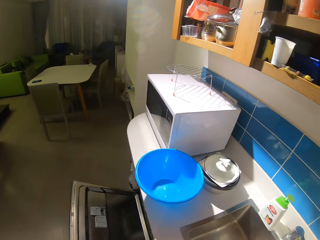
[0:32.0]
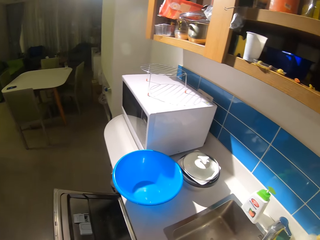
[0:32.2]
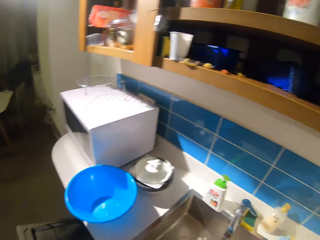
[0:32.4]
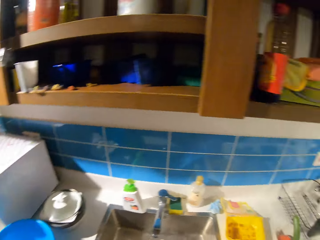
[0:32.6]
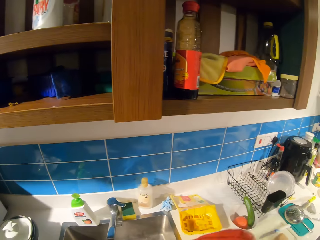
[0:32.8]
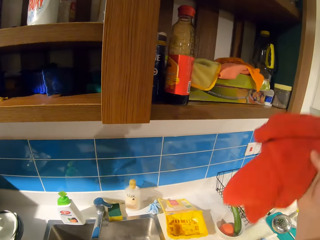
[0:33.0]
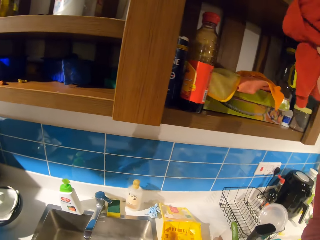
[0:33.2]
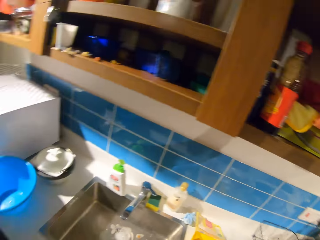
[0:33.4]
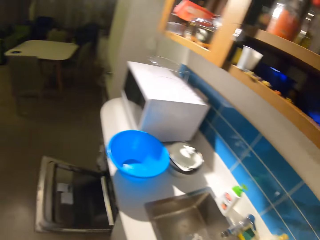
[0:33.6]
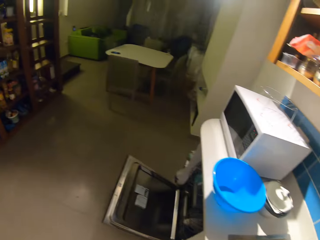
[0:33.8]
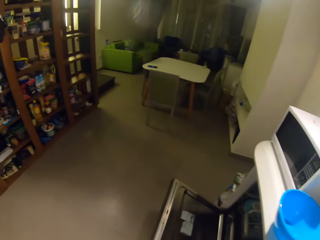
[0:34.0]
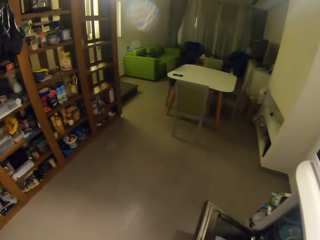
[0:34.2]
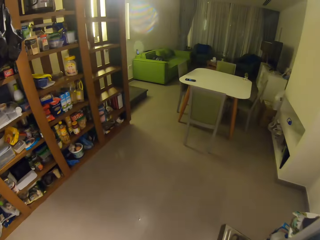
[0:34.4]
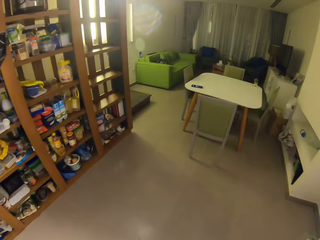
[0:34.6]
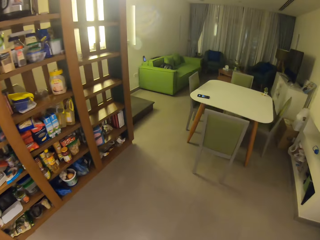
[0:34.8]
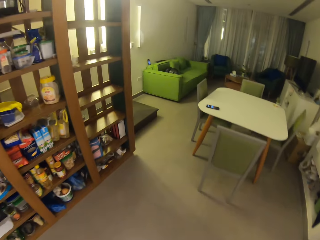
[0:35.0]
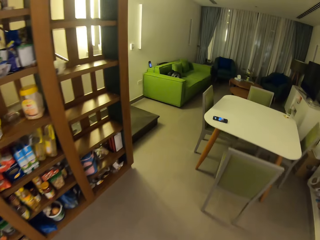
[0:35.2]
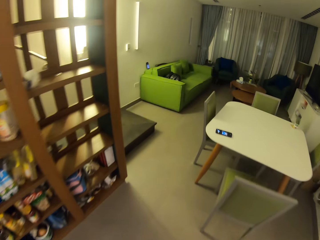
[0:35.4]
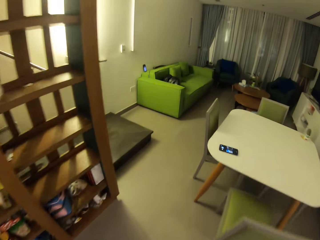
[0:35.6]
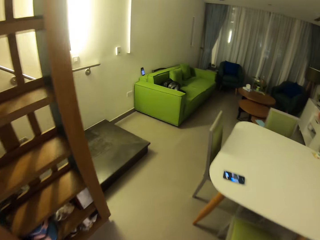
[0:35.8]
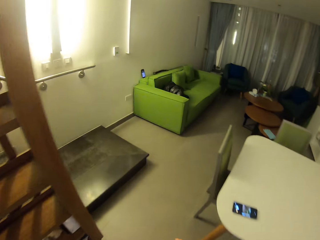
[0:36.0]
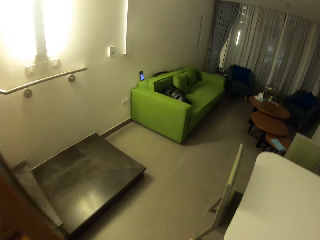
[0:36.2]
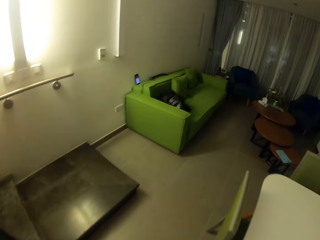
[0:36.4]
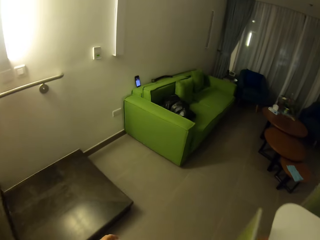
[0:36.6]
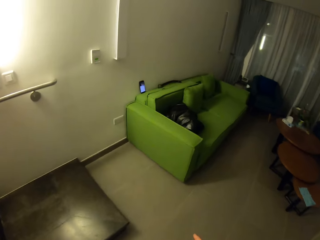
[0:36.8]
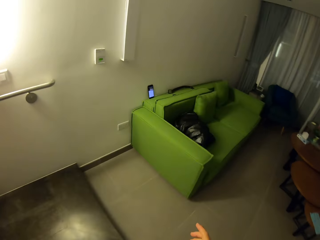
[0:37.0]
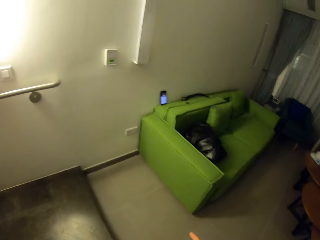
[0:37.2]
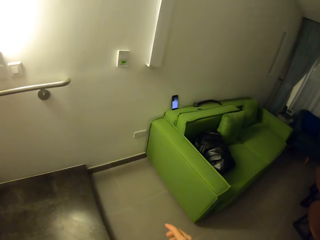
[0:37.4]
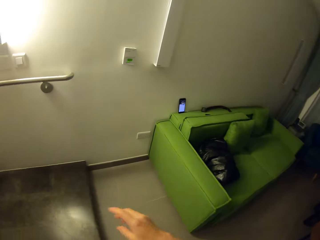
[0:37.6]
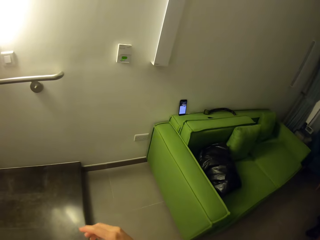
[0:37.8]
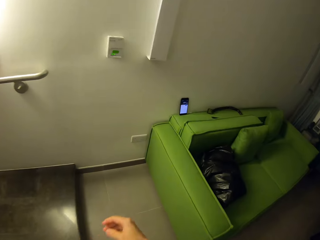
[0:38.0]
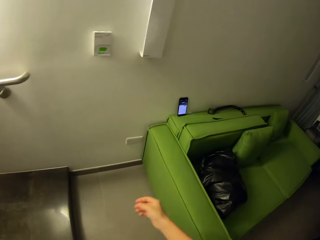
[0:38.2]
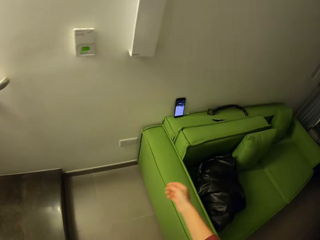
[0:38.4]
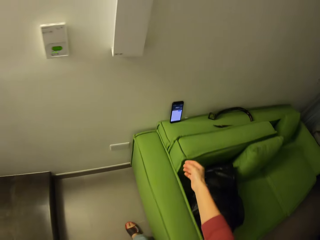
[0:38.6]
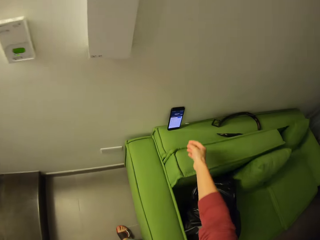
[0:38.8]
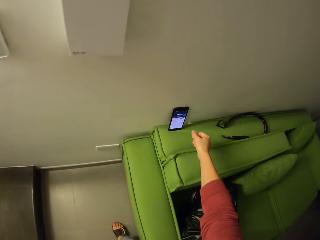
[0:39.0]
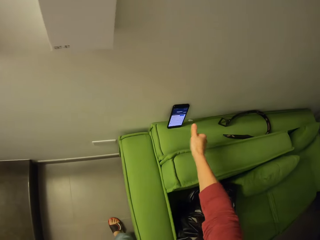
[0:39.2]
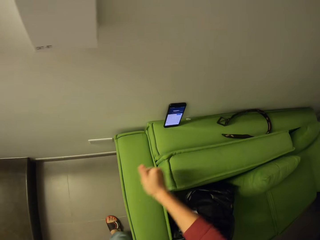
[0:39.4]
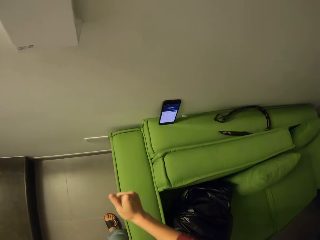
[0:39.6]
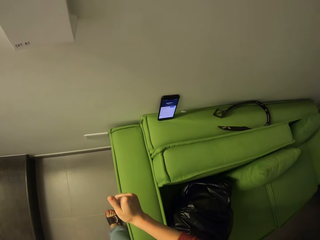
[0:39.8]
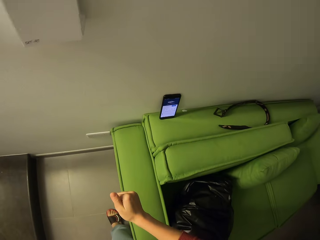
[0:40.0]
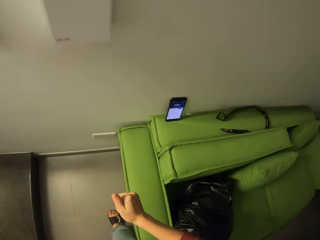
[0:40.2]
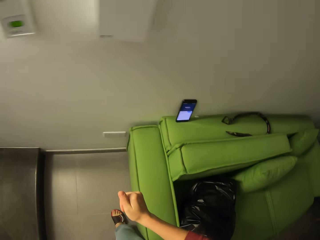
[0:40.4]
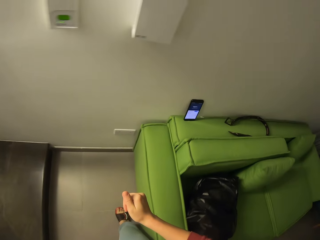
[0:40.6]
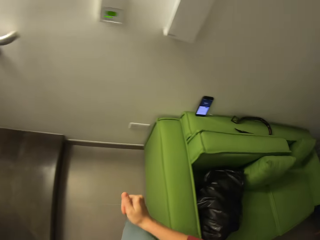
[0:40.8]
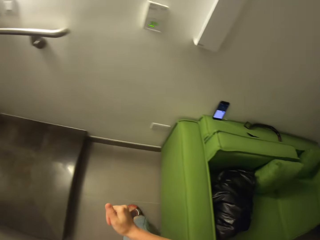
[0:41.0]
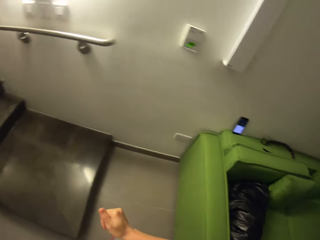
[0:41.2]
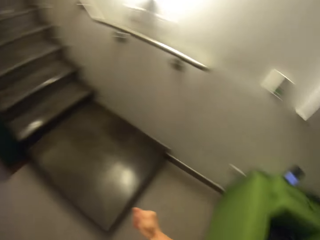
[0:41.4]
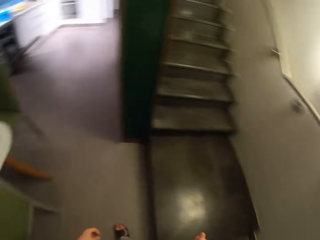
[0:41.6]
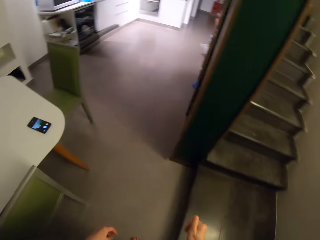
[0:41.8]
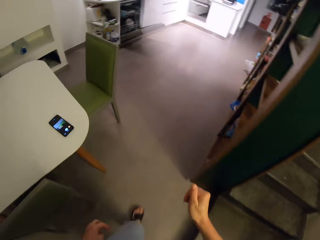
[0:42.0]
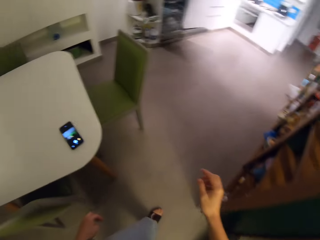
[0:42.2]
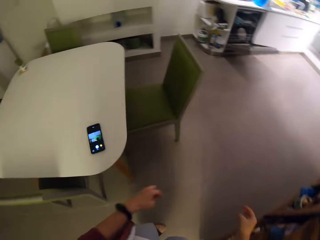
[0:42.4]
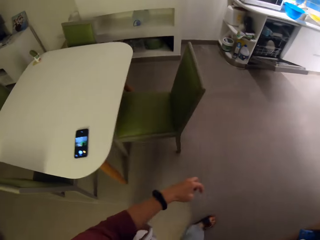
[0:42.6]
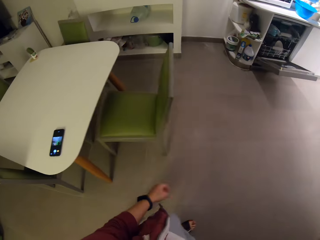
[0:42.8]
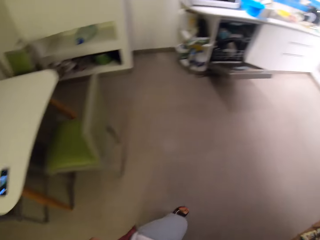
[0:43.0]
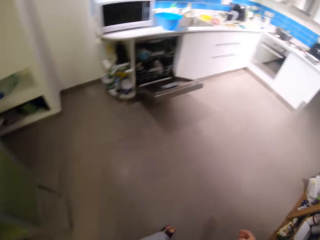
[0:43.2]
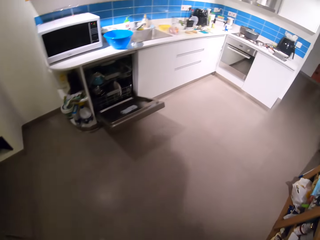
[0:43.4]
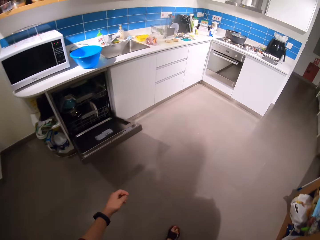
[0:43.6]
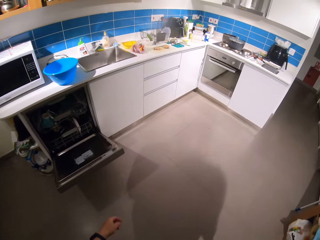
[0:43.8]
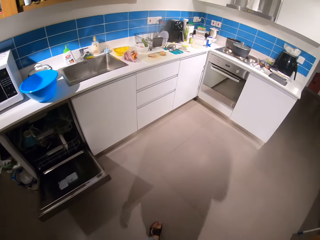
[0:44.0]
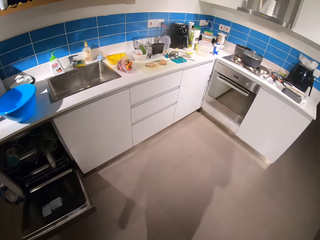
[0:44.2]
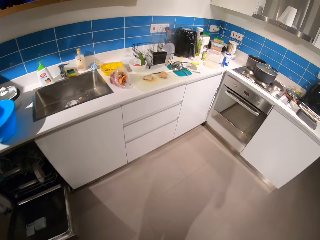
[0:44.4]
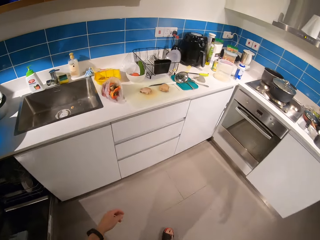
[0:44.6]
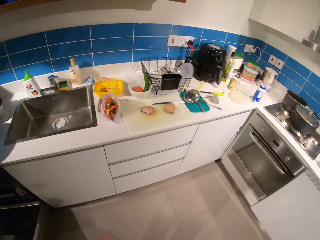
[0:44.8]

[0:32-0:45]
The camera wearer drops the napkin in the upper cabinet. They walk into a sitting room and walk around the room. They direct a hand towards a phone on a seat. They turn around. They walk towards the kitchen counter.

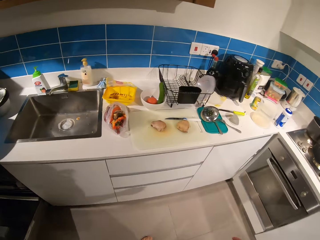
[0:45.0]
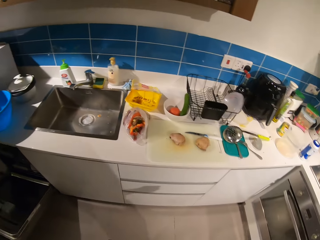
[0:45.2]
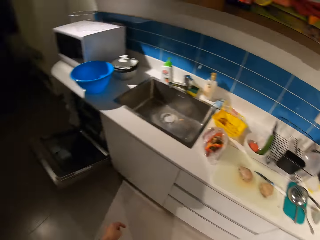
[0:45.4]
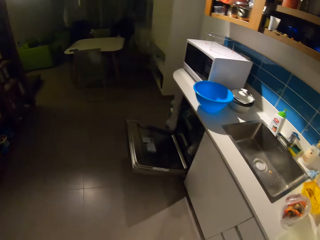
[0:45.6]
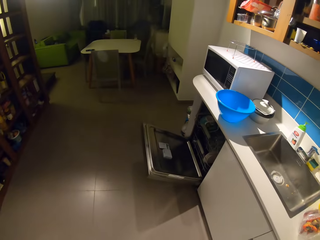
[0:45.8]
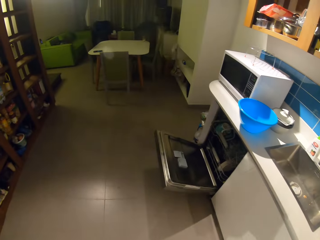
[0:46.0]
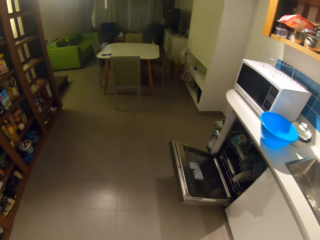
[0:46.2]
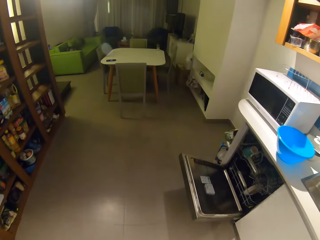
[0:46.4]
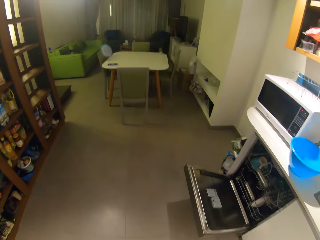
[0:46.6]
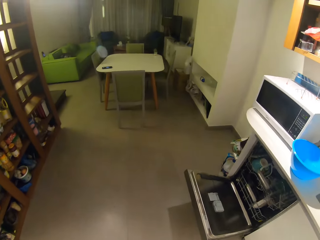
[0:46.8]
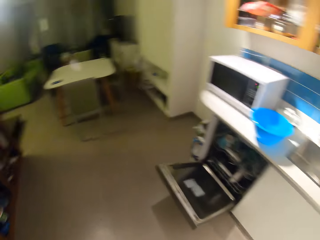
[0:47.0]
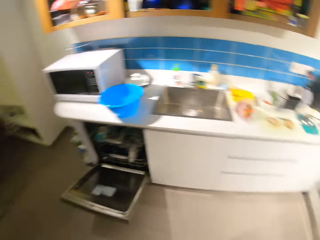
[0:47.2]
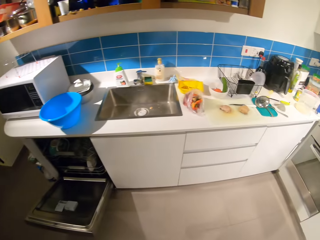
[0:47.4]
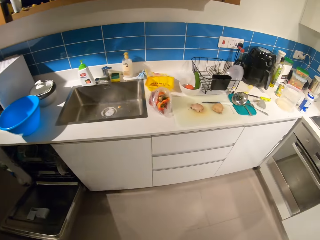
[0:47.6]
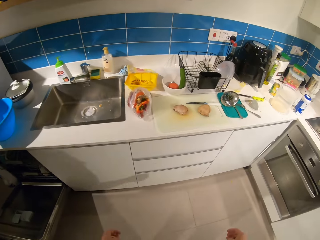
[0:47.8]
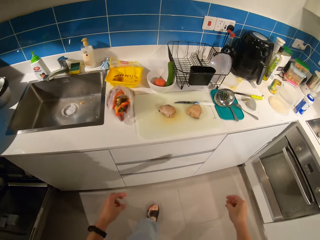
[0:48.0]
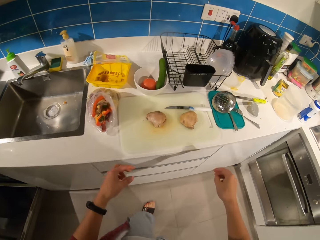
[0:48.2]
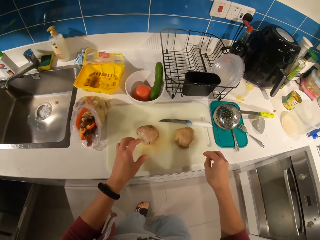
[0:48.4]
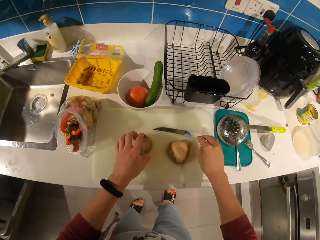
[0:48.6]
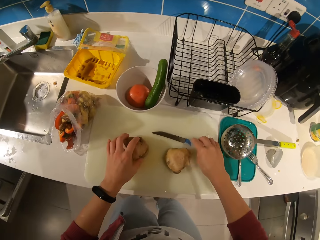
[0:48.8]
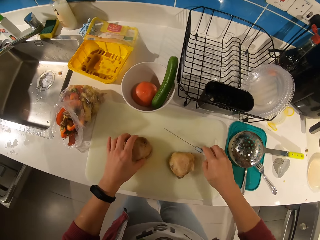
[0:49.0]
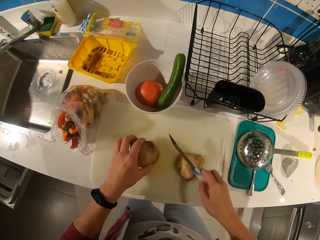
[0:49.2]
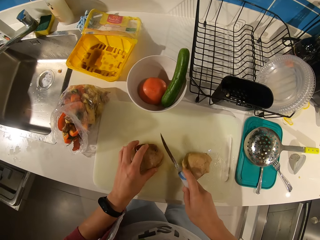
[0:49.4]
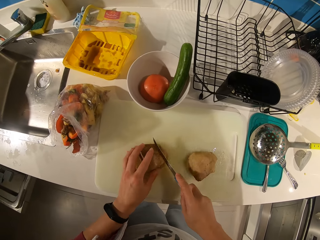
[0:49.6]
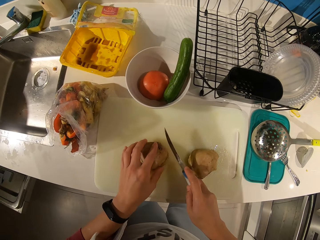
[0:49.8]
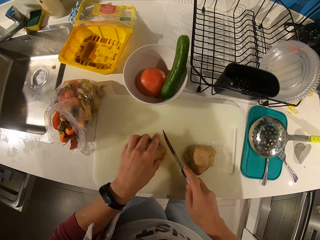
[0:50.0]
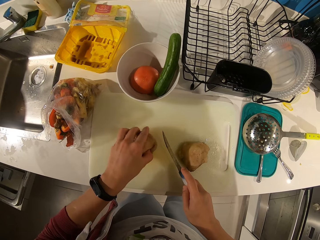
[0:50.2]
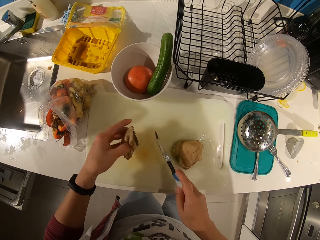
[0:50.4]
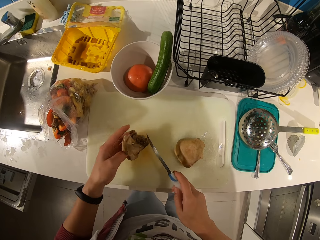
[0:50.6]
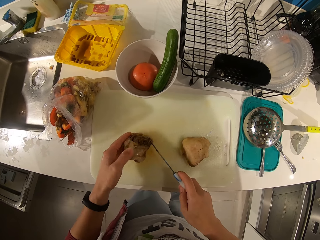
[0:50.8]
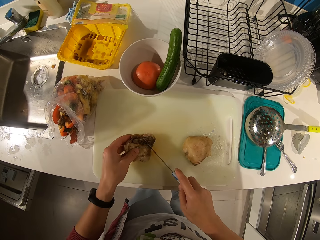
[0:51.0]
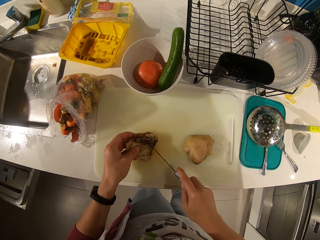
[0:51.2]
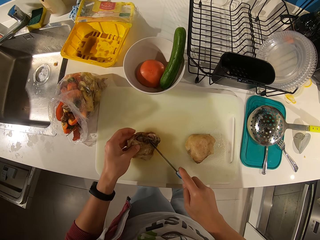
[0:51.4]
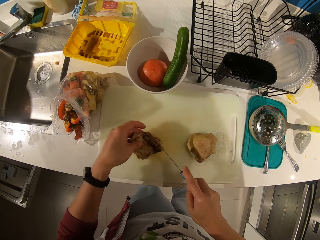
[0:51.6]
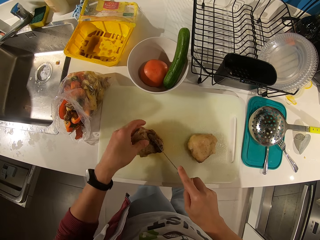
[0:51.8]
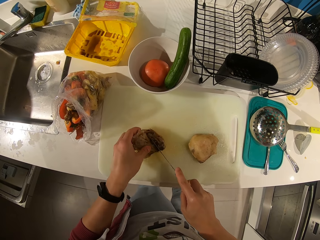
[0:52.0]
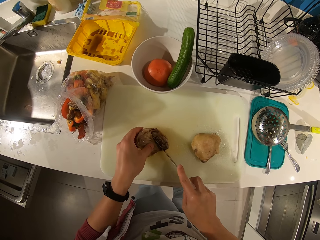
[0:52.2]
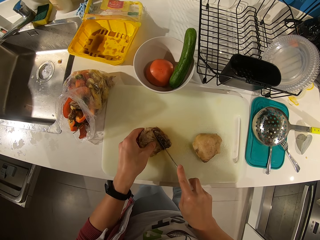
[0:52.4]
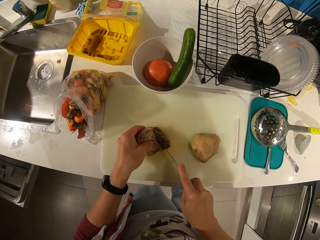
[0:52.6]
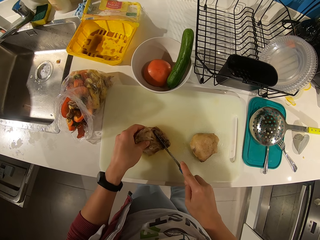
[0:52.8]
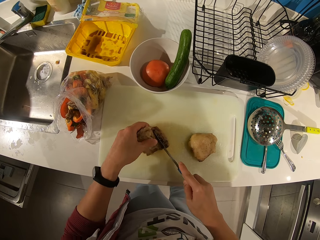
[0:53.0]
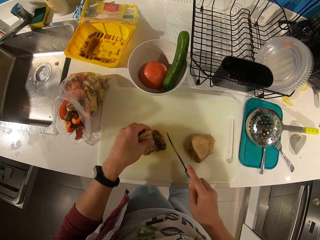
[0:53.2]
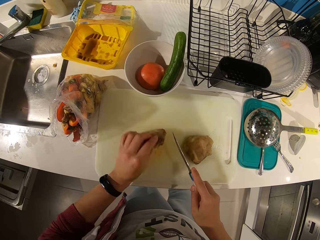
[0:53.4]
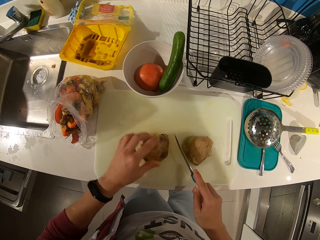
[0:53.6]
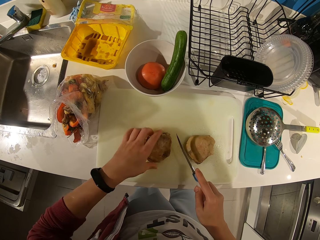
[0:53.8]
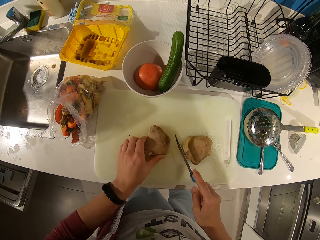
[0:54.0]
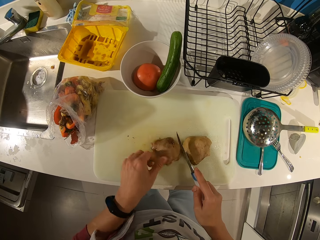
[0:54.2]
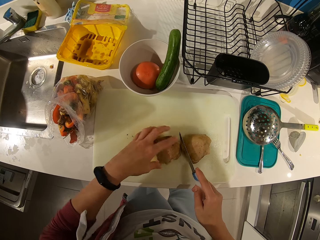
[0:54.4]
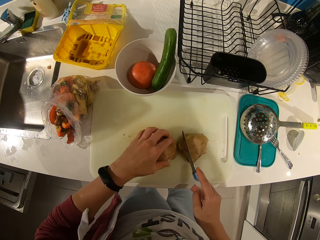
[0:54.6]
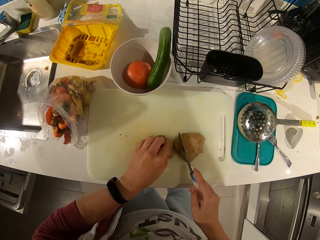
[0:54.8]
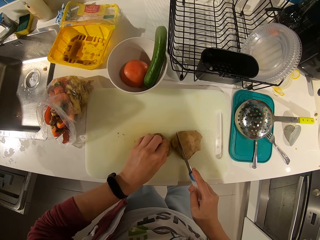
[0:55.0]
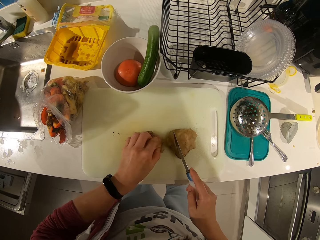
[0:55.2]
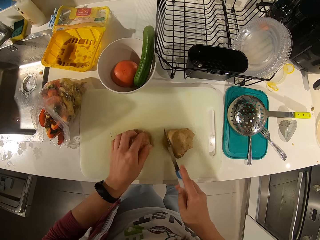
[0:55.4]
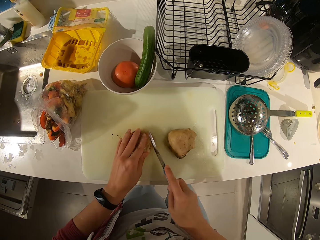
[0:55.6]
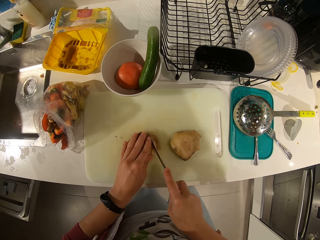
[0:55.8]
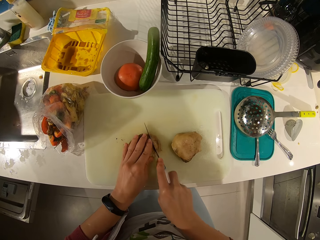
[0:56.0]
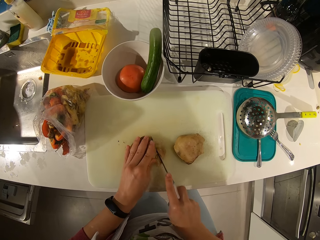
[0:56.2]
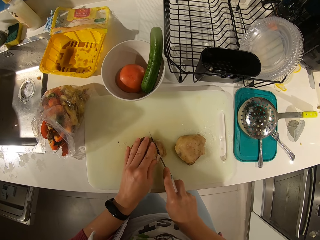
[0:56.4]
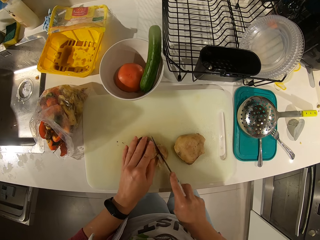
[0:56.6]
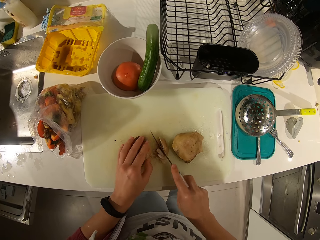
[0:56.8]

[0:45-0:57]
The camera wearer looks around the kitchen counter. They walk towards a chopping board on the counter. They pick up a knife on the tray. They hold a piece of meat on the chopping board. They turn the piece of meat on the chopping board. They press the knife on the meat. They adjust the piece of meat on the chopping board. They hold the knife on the piece of meat. They adjust the piece of meat on the chopping board. They turn the piece of meat. They move the piece of meat. They cut the piece of meat on the chopping board using the knife.
